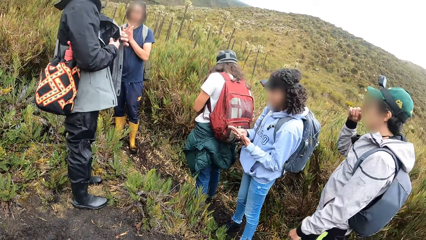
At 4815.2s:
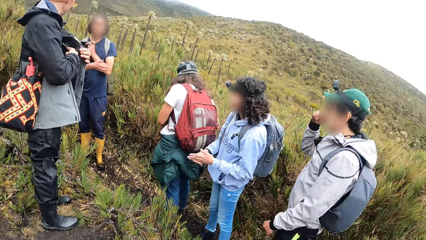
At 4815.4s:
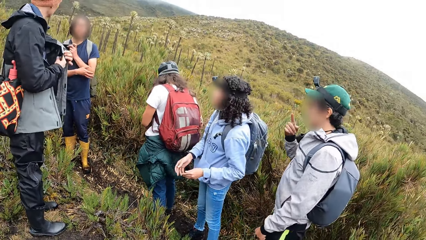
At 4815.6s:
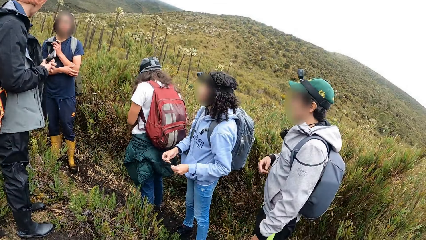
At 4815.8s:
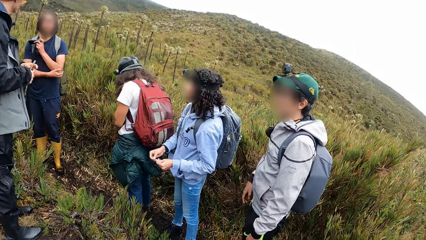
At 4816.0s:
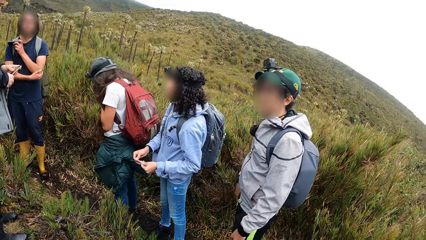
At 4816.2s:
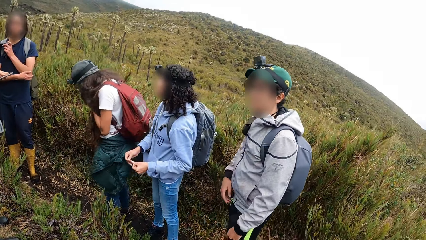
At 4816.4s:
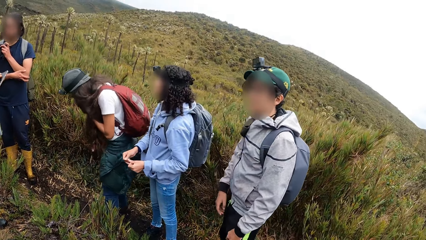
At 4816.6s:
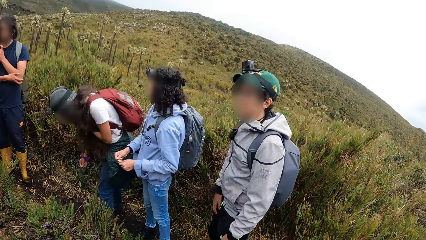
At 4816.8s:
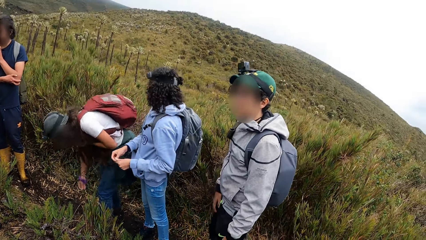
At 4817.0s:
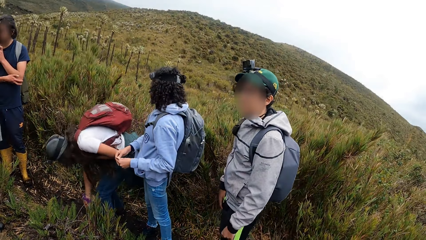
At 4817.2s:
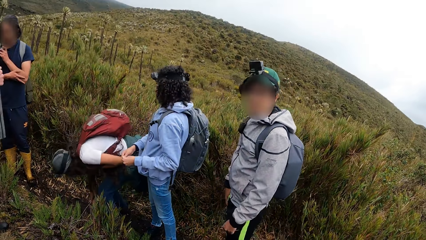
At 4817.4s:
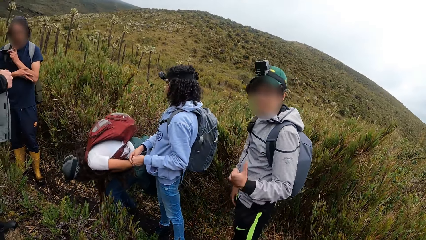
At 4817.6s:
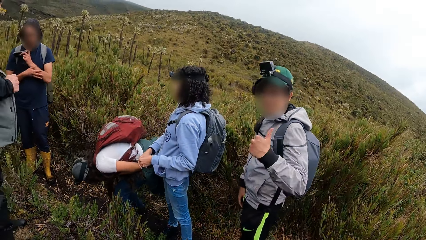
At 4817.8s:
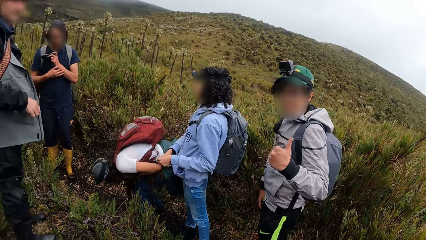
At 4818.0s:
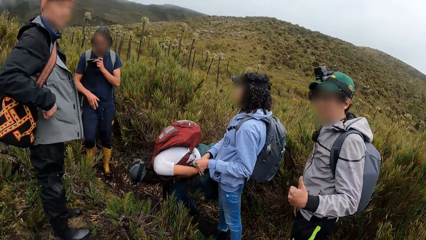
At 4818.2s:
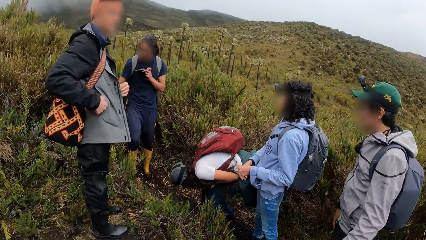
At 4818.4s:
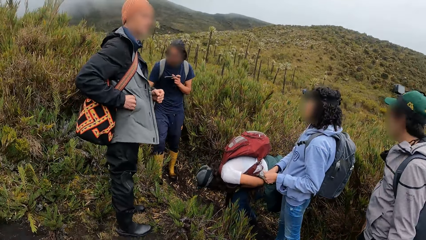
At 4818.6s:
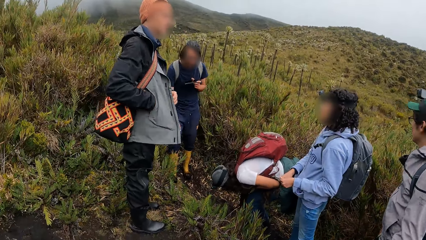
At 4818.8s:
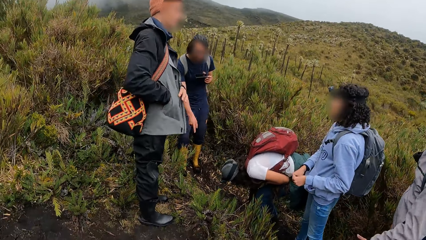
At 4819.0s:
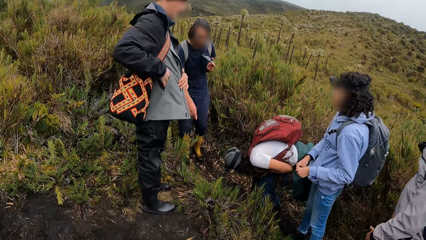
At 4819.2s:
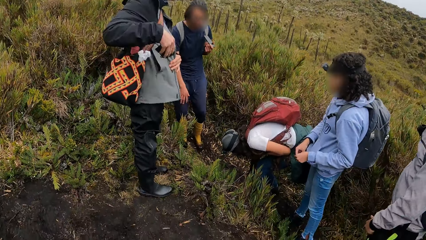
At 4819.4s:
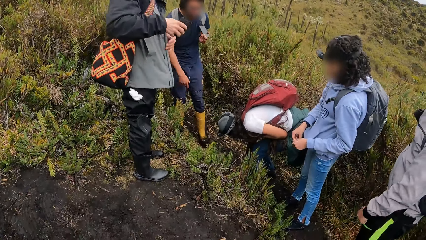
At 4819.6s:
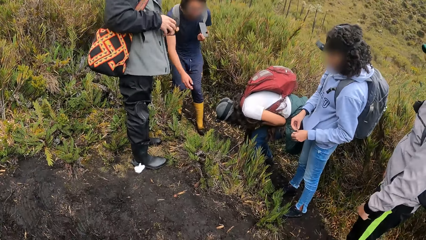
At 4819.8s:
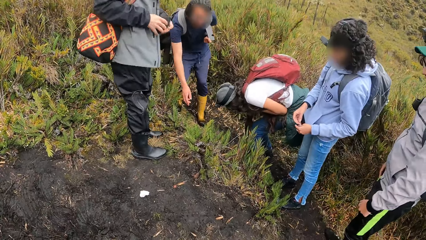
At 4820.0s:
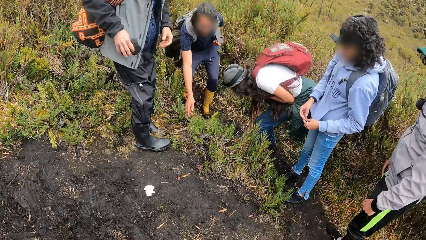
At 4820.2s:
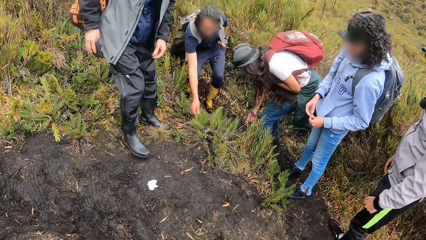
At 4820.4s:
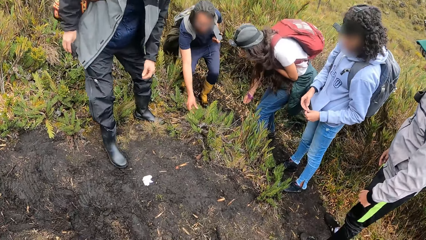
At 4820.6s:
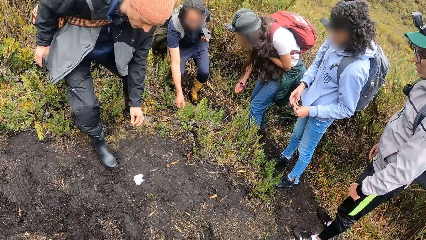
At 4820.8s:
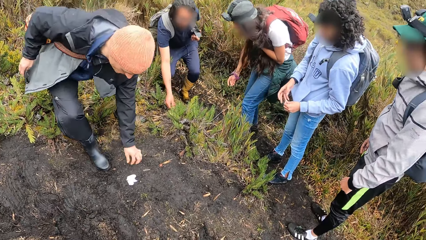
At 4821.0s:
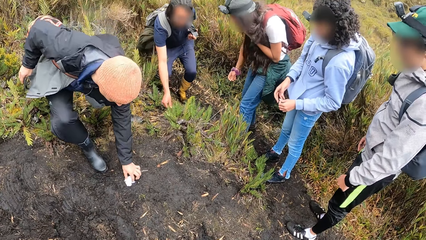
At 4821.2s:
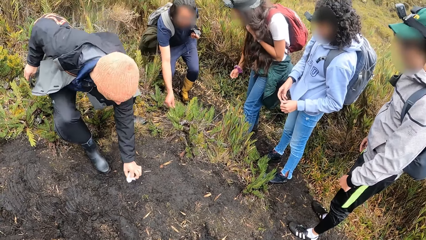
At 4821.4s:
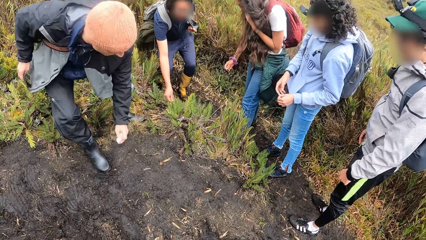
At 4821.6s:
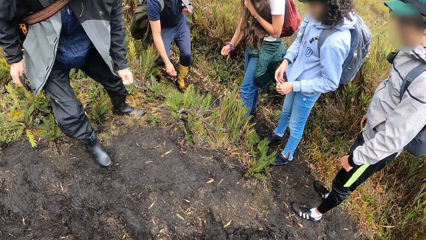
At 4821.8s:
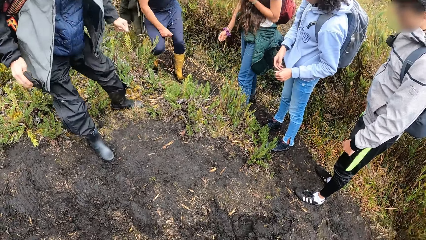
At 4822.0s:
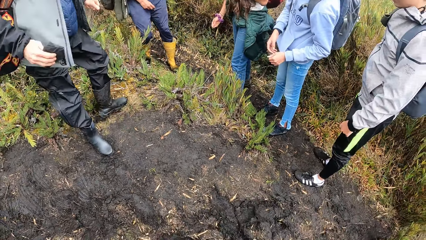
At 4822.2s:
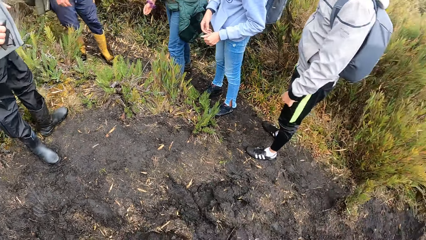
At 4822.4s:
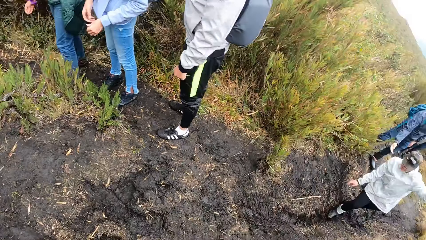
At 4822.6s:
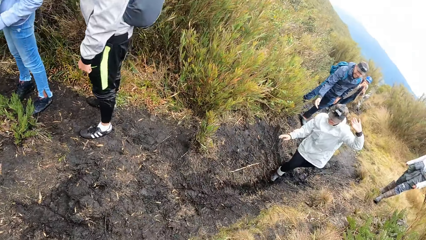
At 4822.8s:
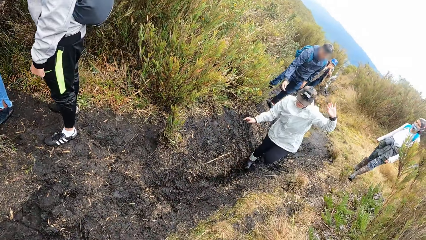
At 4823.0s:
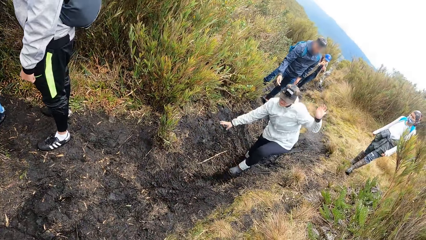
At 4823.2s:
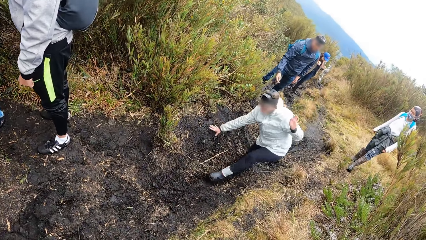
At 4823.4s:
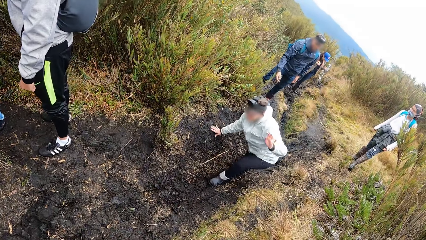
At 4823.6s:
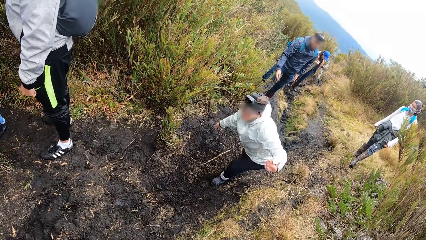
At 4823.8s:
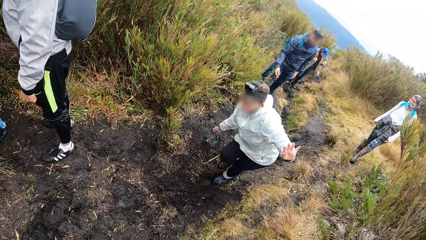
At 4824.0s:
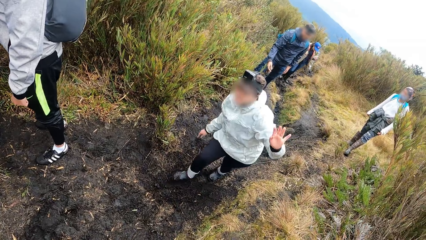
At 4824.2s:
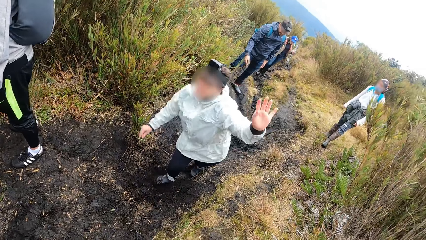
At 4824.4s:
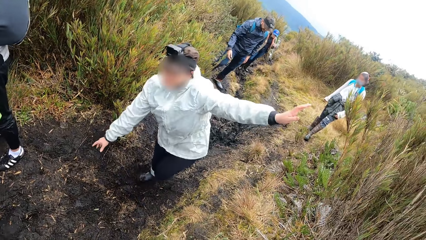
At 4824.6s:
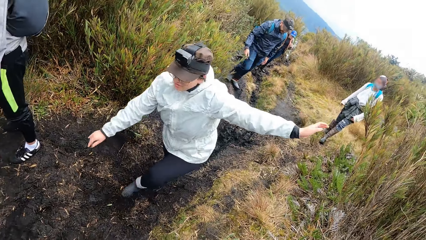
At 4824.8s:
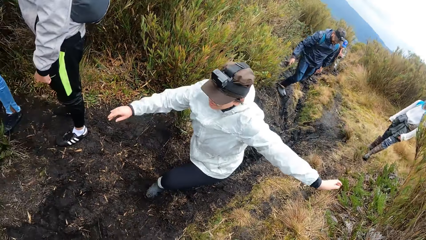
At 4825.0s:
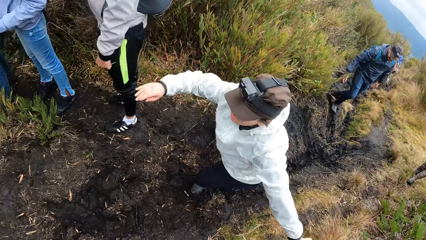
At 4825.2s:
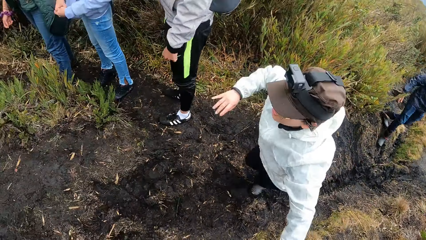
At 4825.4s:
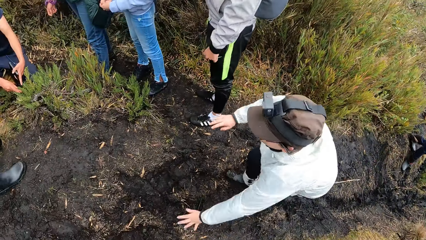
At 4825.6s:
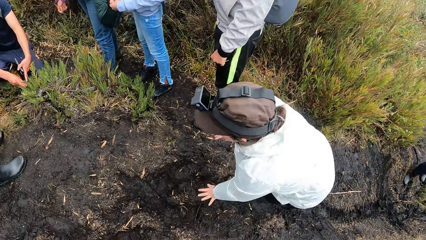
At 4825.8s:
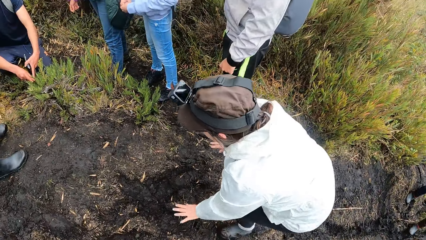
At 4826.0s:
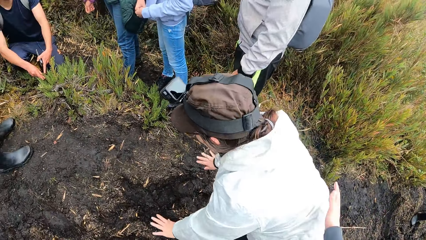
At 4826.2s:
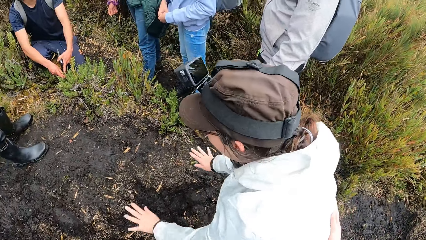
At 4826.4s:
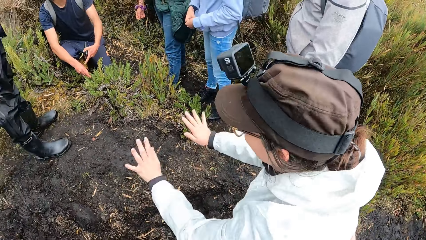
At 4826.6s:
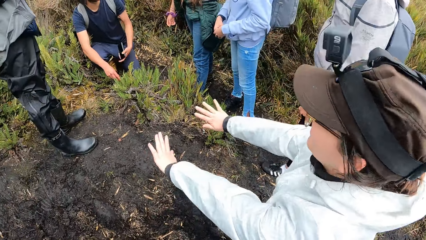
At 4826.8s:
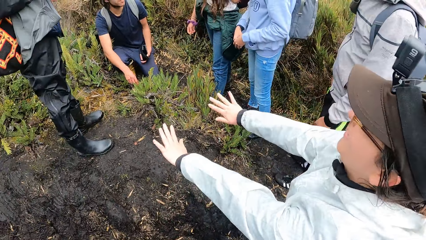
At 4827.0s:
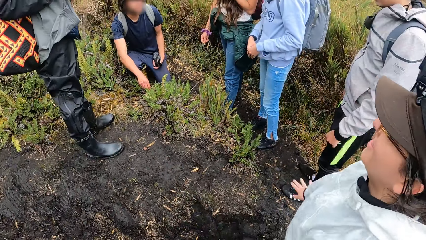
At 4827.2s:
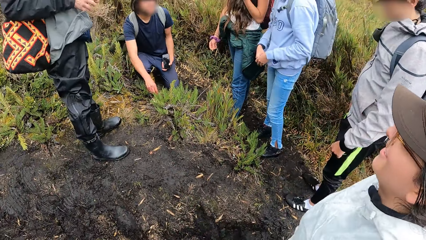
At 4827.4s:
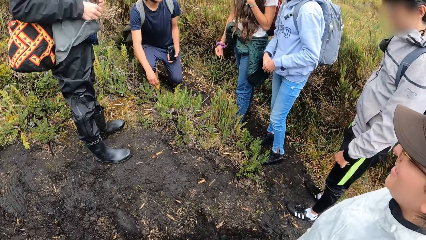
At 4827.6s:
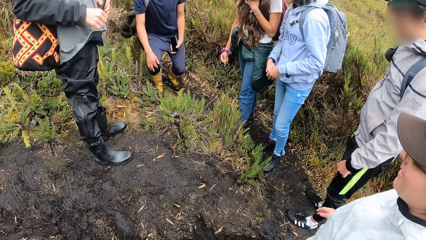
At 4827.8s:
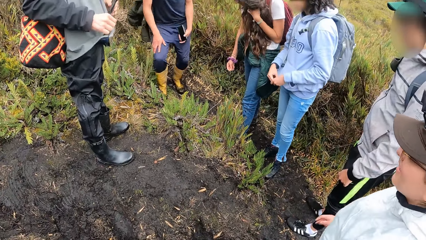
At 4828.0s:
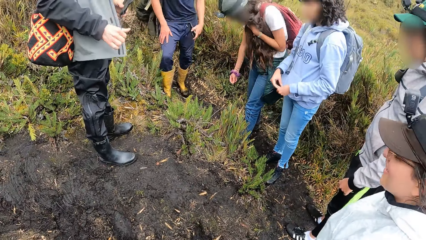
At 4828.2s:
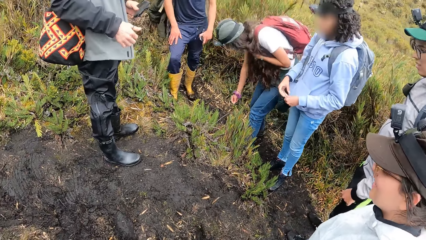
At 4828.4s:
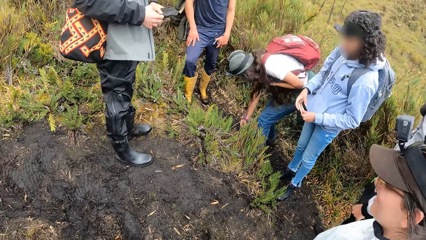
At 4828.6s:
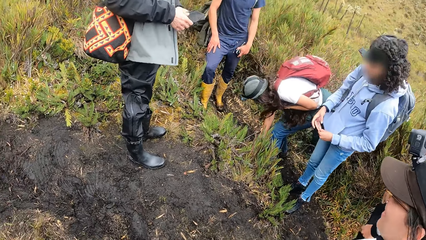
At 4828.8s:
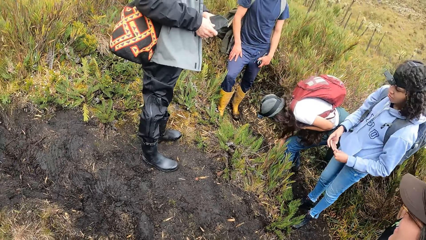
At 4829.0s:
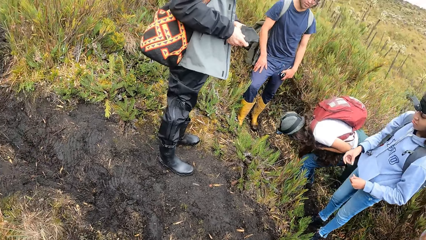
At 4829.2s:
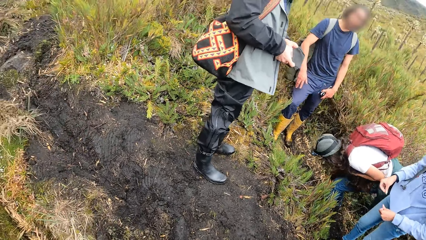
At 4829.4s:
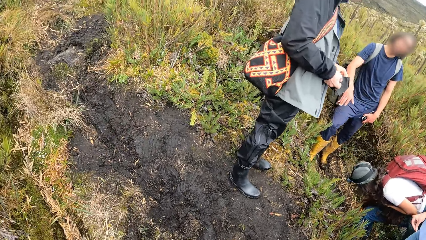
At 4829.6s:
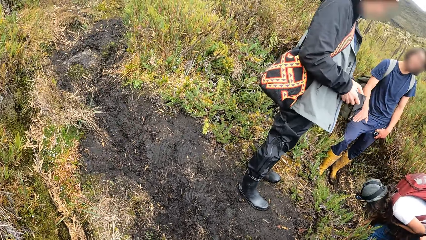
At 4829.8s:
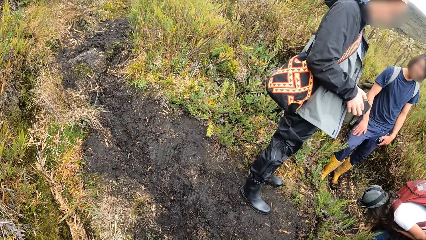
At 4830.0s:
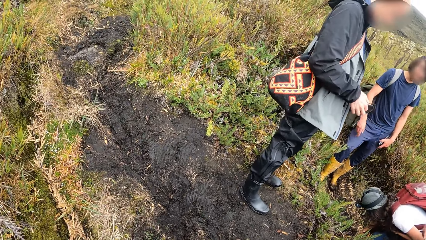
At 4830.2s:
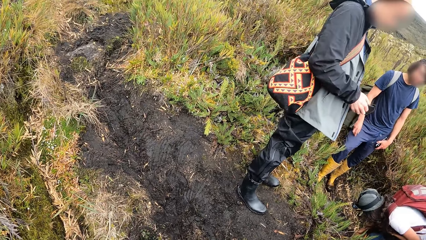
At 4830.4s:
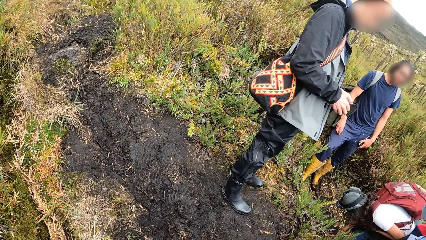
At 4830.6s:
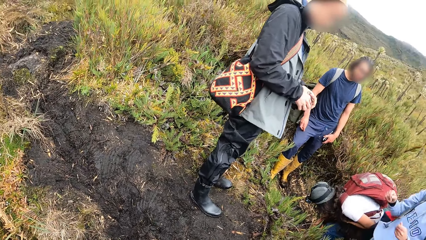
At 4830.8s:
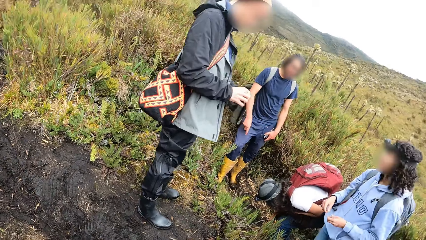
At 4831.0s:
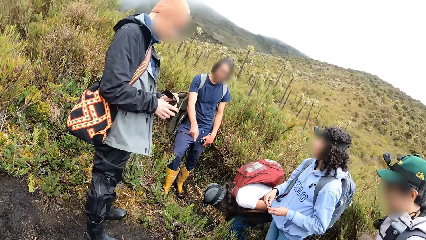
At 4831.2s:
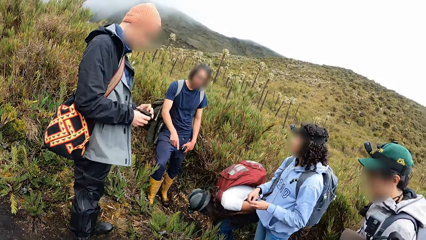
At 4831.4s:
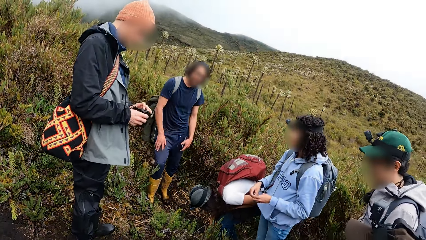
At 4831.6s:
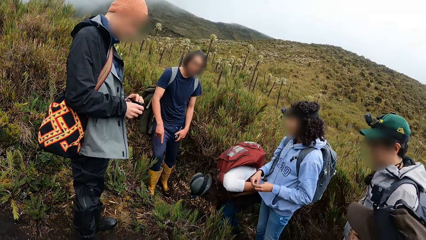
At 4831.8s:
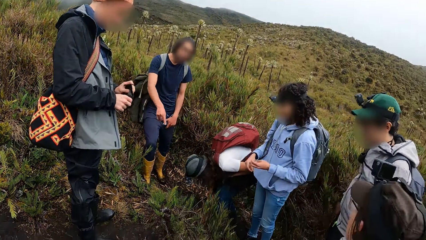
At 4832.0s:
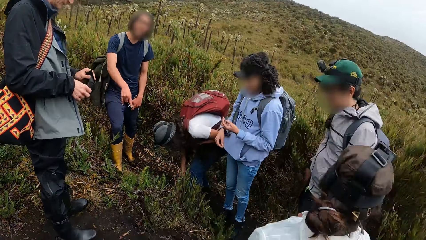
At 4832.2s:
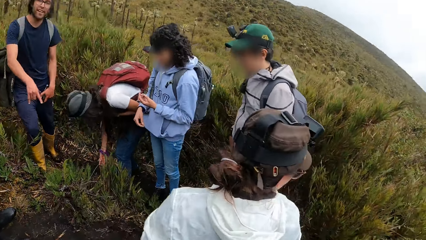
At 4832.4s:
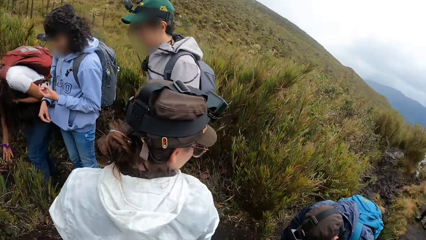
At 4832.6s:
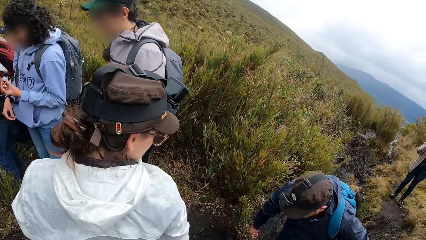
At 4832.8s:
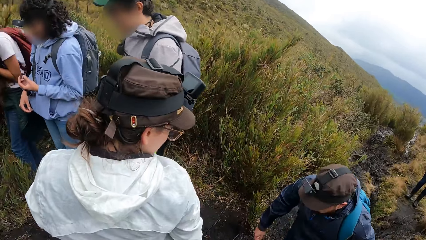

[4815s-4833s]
The camera wearer looks around the field. A man adjusts the glasses on his face with his right hand. Another man gestures out with his hand. The first man gives the camera wearer a thumbs up with his left hand. Another man gestures out with his hand. The camera wearer looks around the field. Another man picks the paper. The camera wearer looks around the field. A woman places her right hand on the ground. A lady walks. The camera wearer places her right hand on the woman. The lady stretches her hand. The camera wearer looks around the field.
